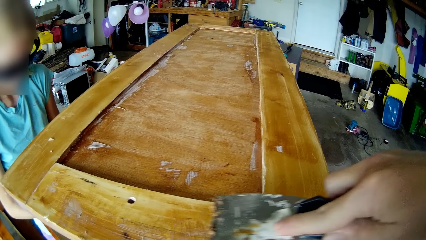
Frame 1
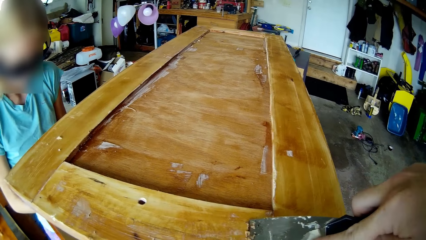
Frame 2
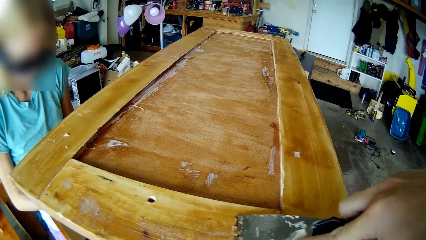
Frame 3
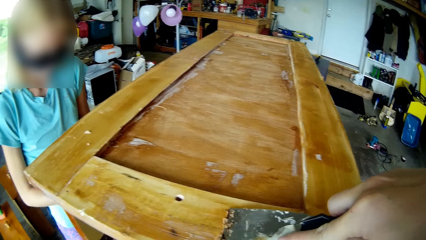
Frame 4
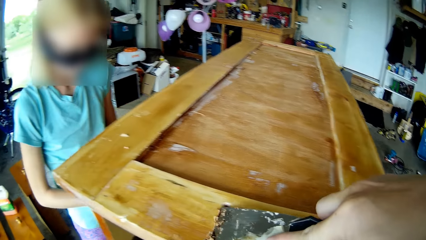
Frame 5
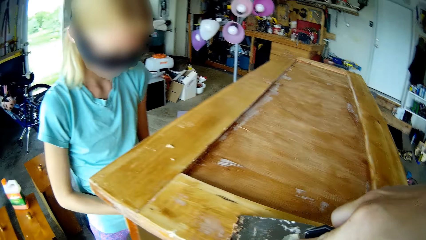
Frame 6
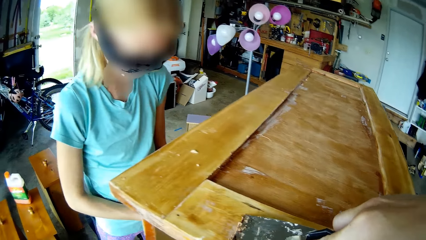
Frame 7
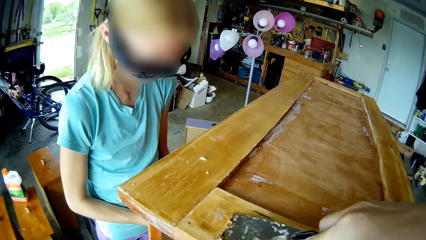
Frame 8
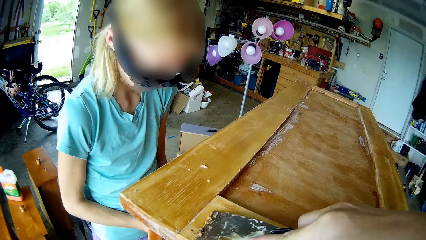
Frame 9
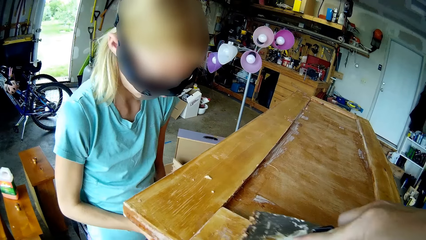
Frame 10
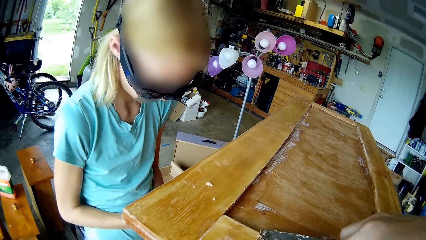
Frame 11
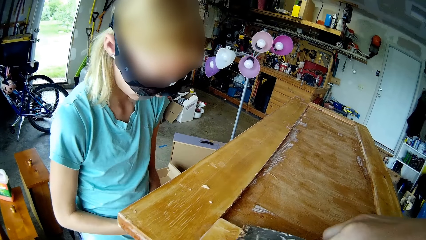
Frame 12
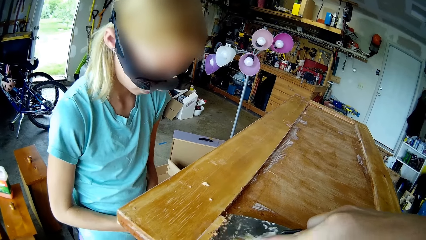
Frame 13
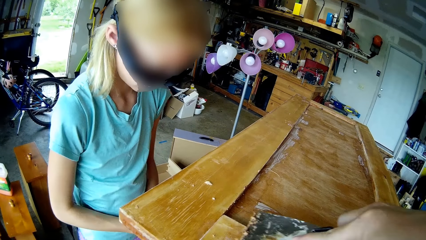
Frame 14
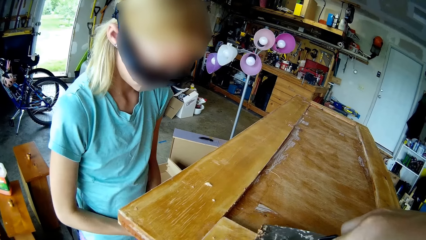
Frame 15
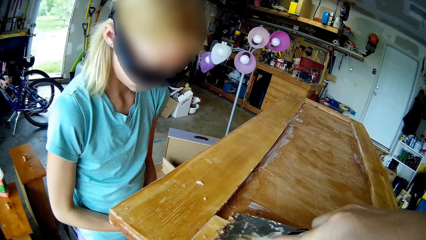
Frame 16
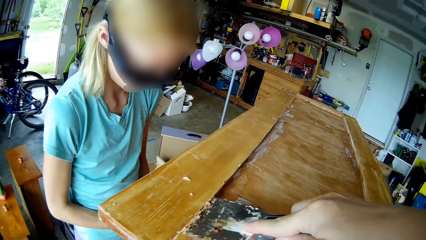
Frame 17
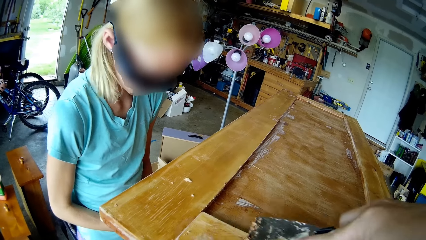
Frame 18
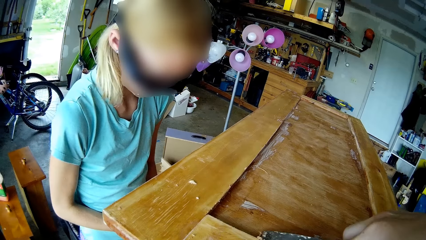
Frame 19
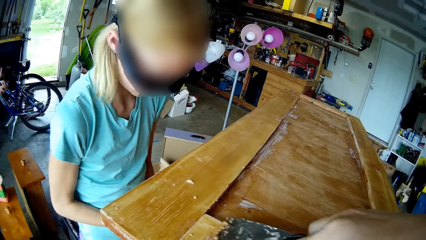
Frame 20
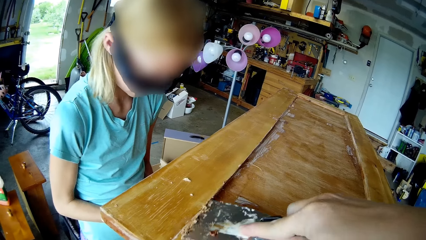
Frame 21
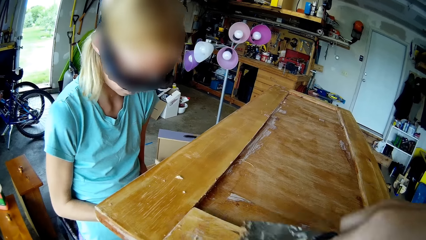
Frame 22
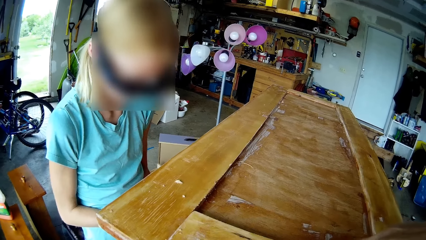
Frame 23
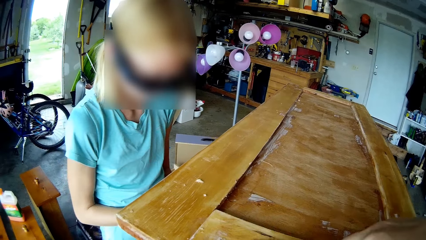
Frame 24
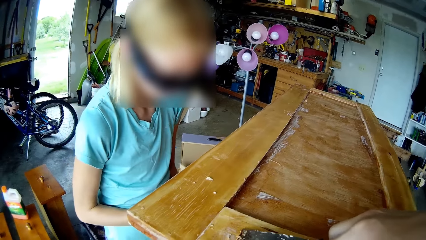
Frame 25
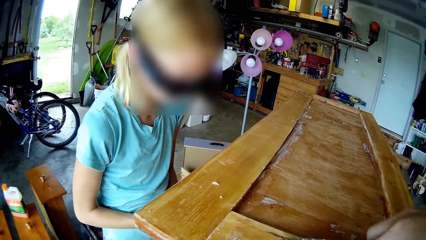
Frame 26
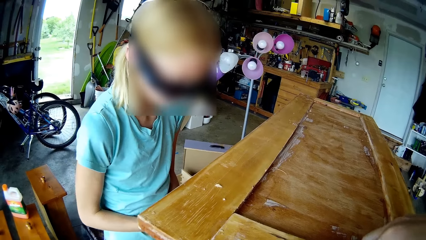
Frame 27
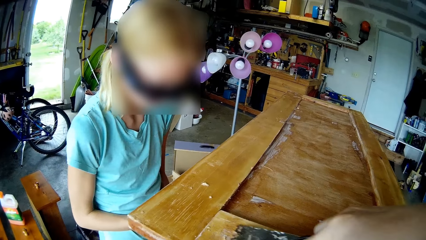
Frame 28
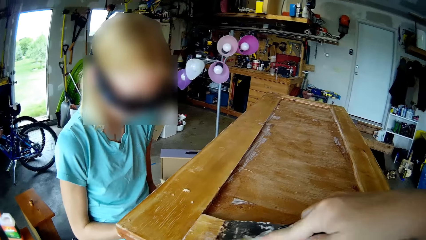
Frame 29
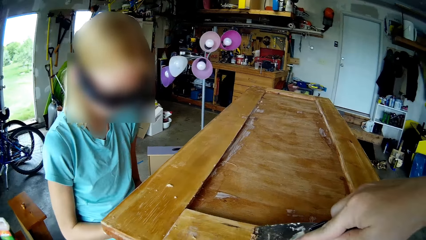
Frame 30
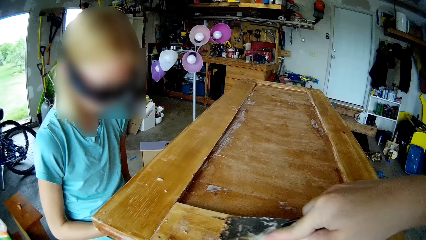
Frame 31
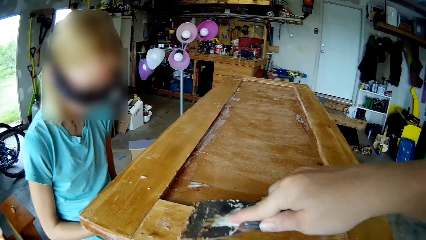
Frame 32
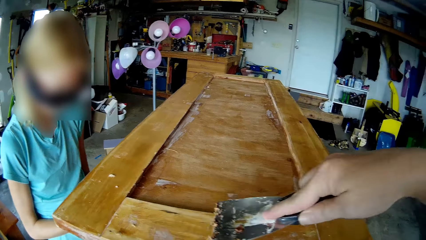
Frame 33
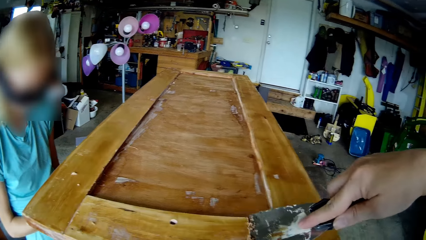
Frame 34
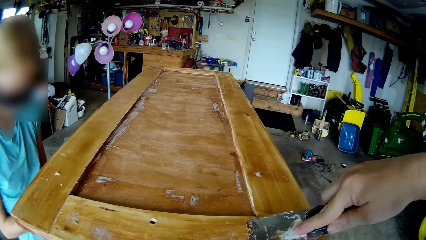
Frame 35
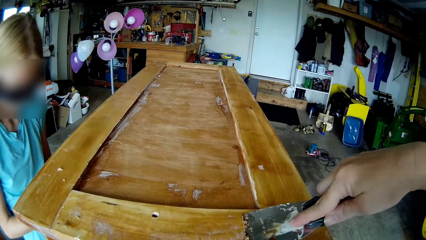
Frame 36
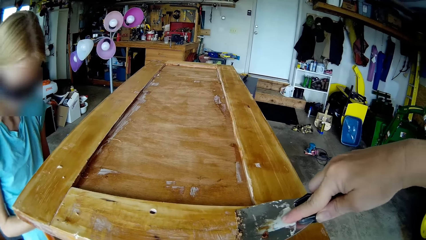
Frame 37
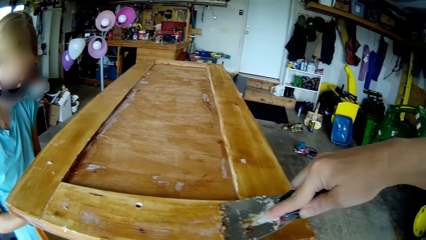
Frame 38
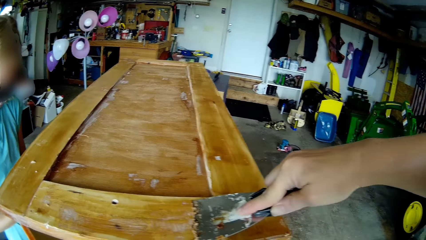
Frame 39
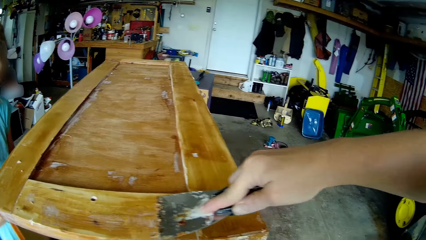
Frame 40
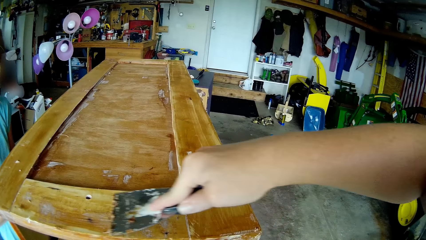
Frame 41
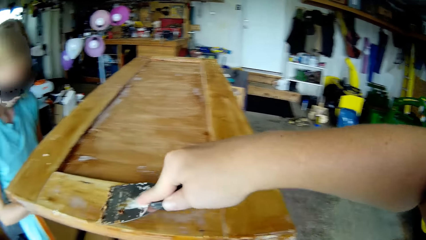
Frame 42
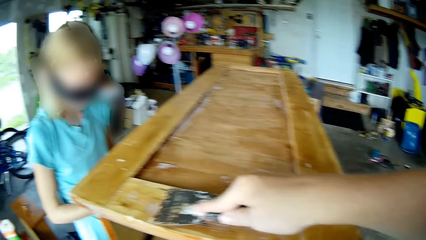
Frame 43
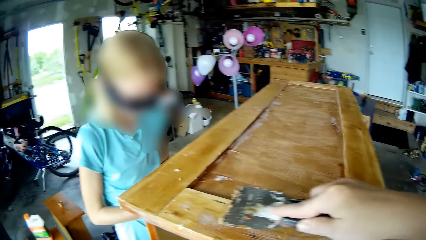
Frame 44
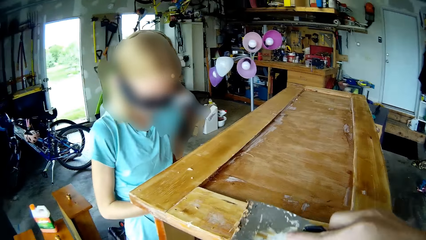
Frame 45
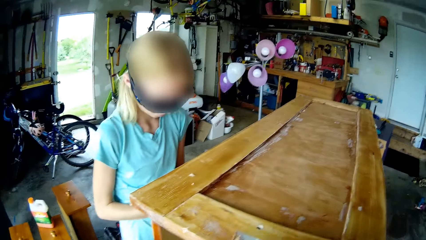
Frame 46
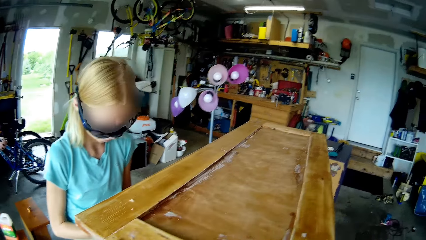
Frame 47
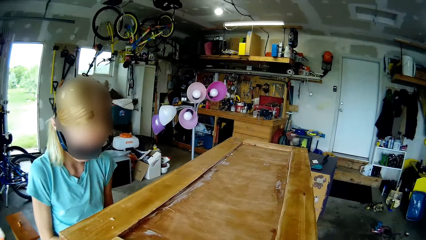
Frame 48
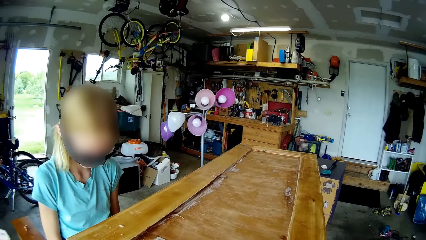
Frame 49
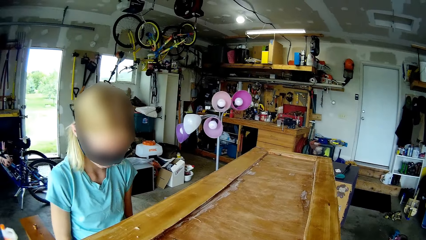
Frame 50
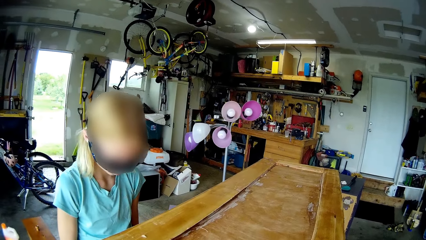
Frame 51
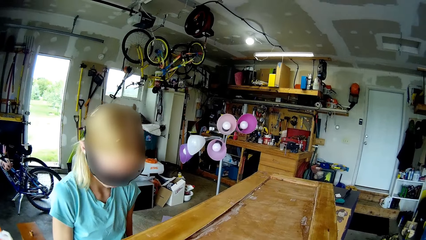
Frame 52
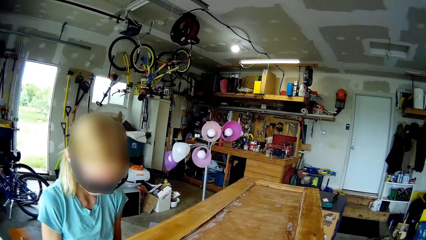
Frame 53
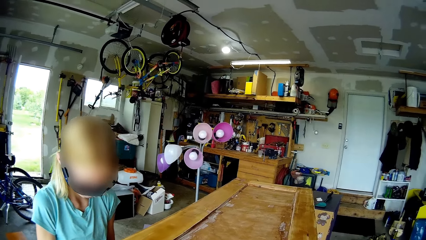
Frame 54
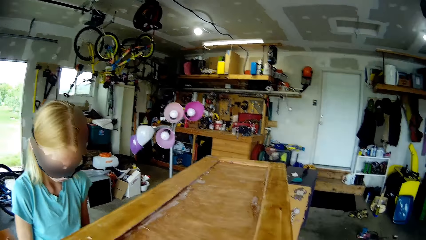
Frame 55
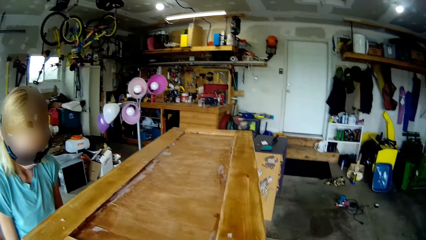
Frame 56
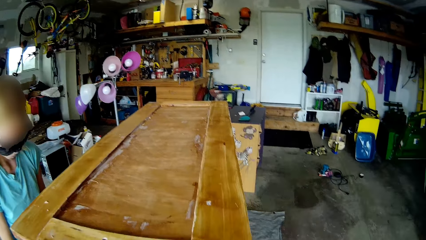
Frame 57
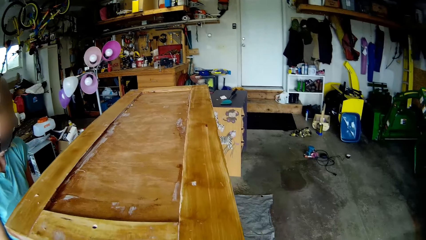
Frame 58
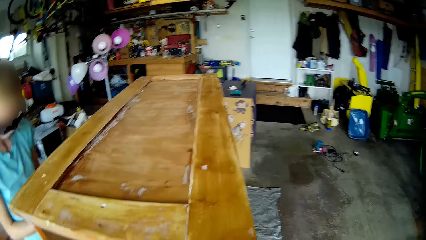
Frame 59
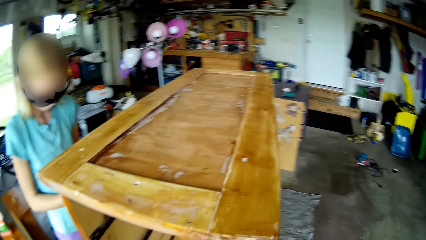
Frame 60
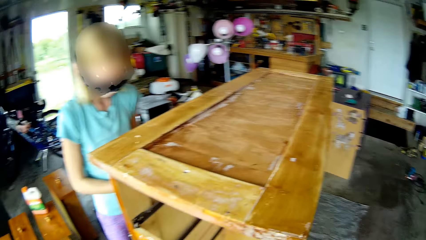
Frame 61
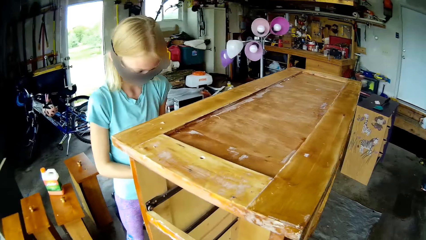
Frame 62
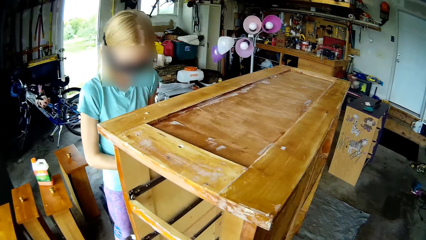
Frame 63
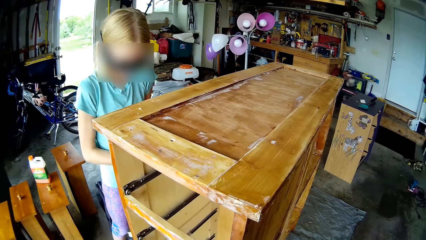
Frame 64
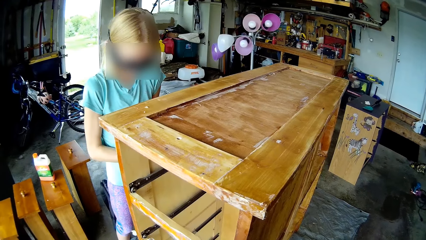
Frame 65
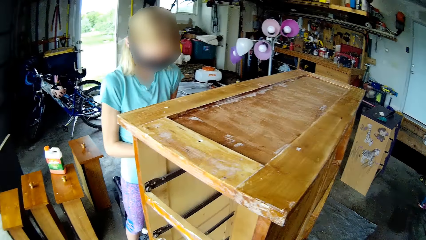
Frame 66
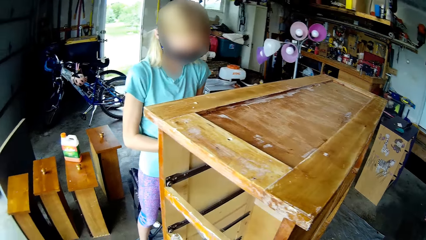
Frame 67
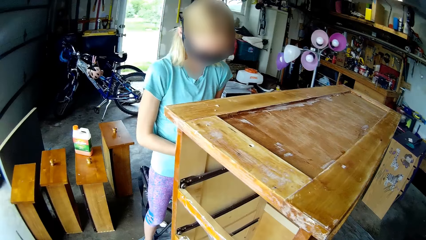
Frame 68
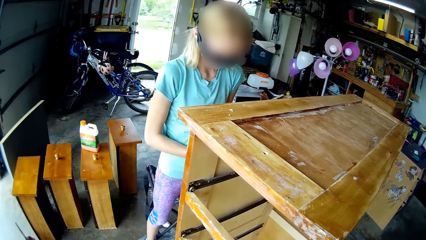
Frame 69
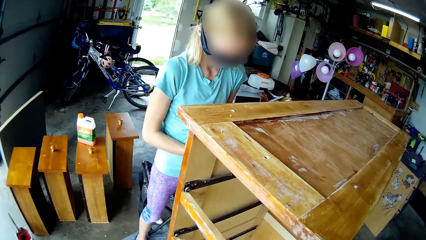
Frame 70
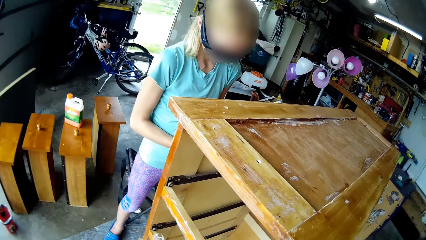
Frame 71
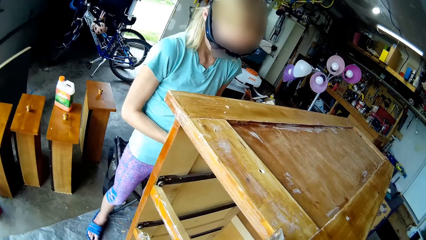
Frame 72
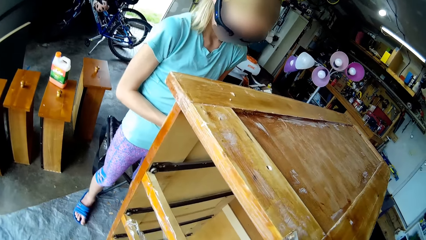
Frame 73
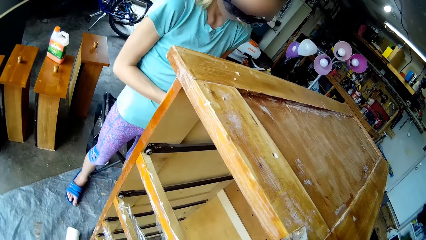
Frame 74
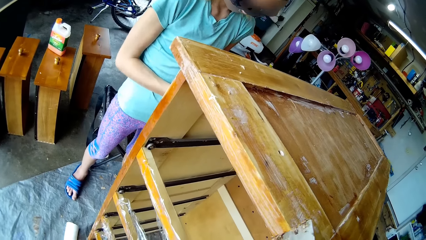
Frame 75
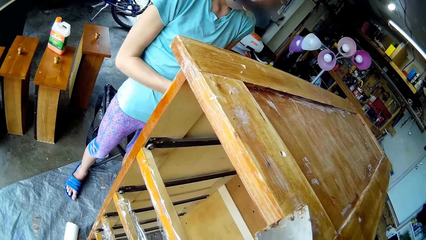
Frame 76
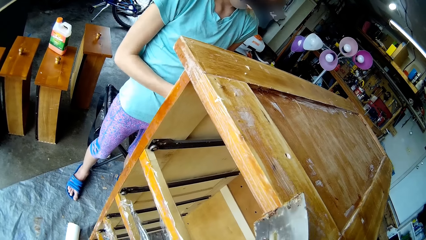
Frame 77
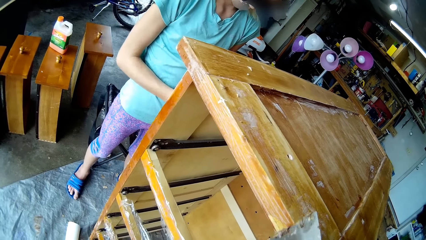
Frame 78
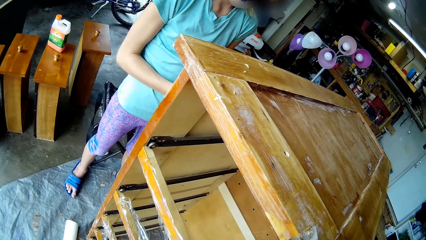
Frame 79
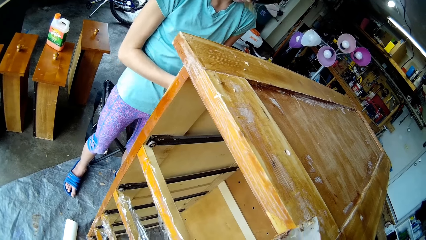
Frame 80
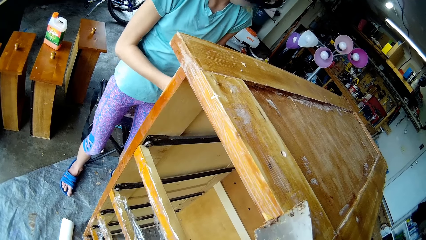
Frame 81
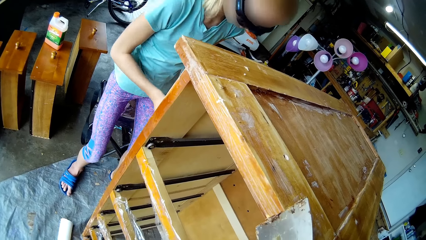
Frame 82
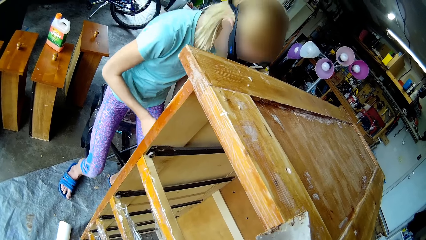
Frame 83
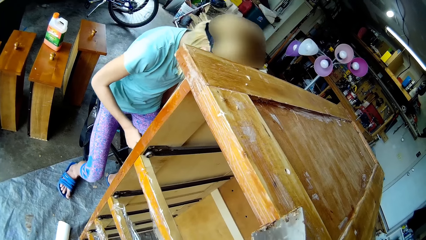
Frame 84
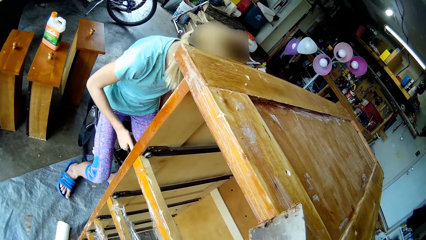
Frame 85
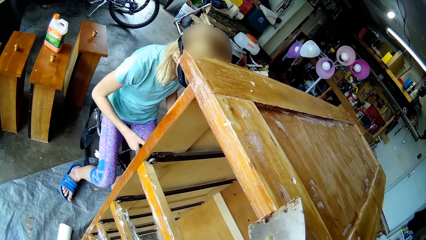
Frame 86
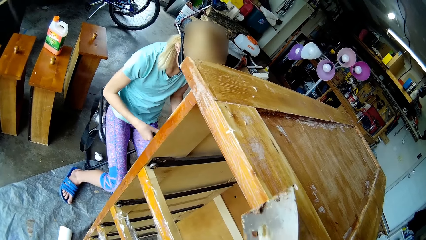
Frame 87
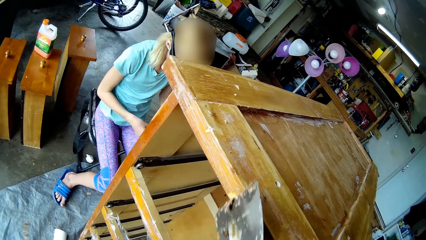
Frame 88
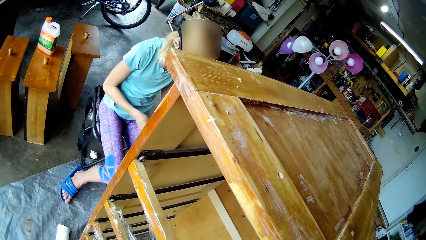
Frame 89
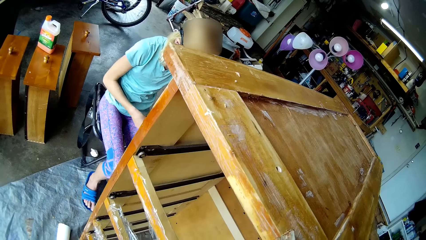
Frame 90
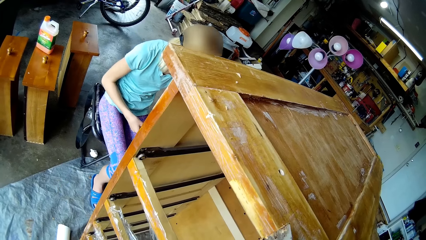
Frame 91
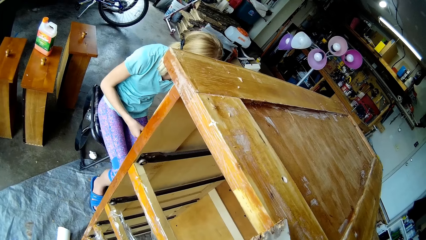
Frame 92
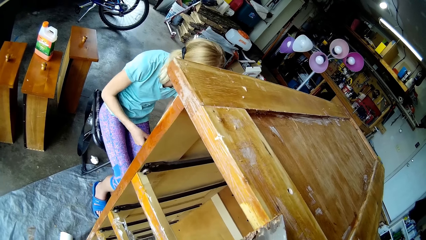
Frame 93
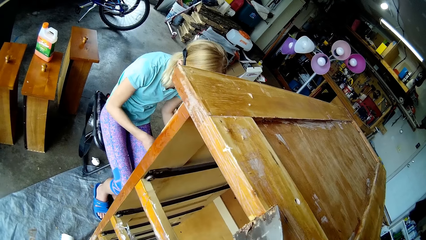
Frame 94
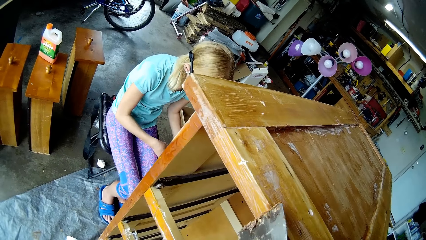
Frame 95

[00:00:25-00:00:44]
The camera wearer moans. A person looks in the cupboard. The camera wearer scrubs out paint from the cupboard with a scraper. They bend. The person sits on a chair and scrubs paint from the cupboard.
